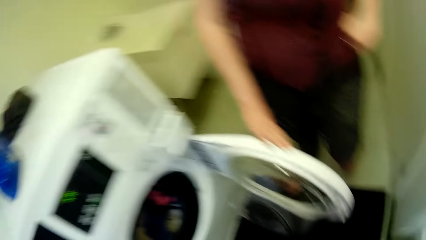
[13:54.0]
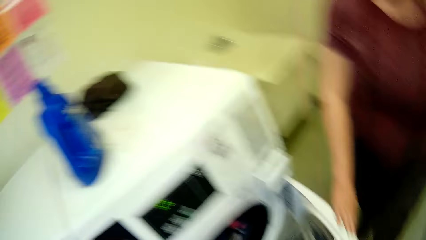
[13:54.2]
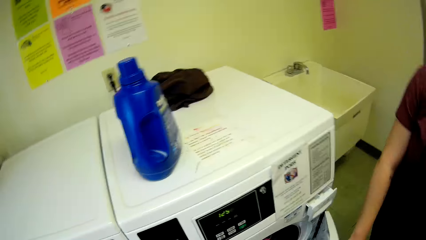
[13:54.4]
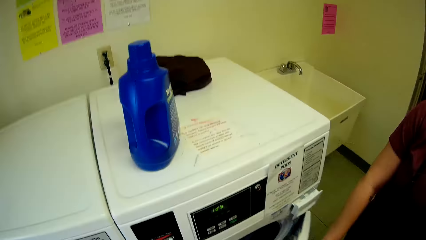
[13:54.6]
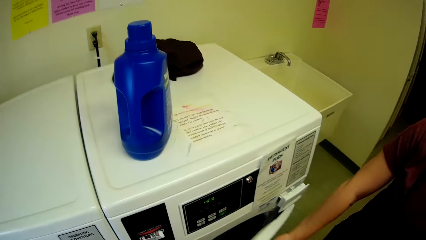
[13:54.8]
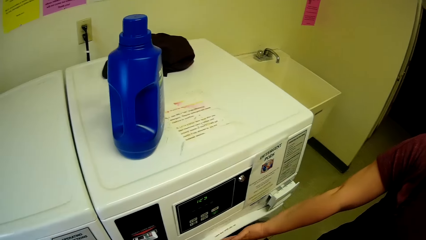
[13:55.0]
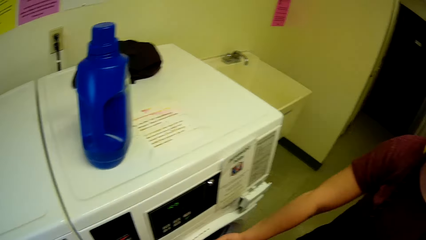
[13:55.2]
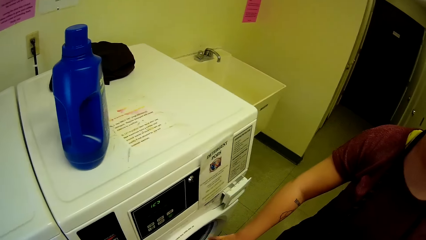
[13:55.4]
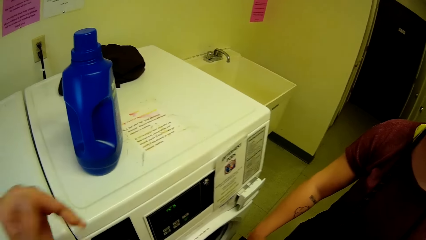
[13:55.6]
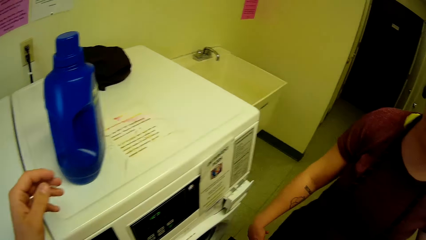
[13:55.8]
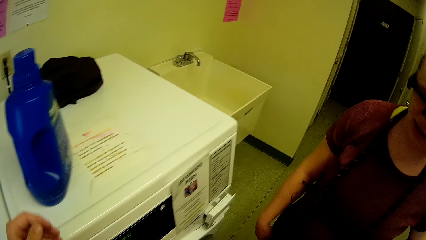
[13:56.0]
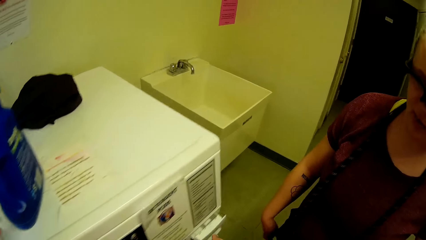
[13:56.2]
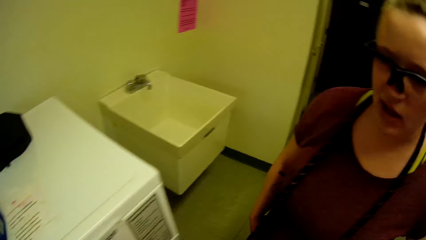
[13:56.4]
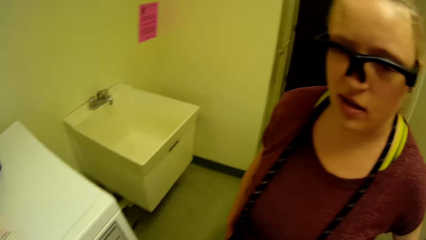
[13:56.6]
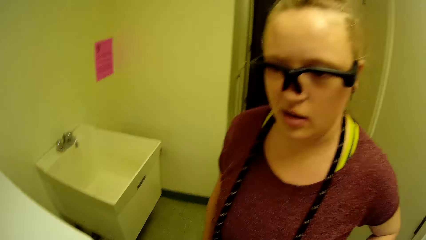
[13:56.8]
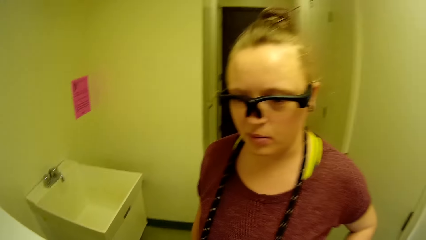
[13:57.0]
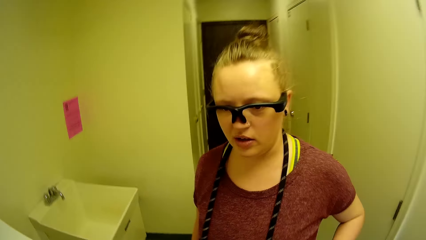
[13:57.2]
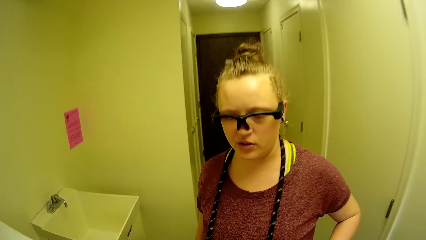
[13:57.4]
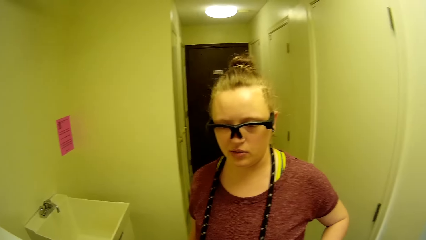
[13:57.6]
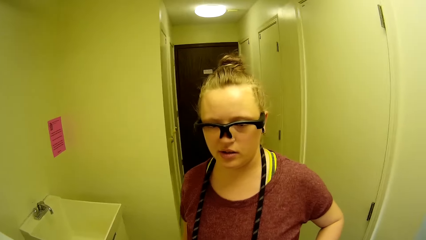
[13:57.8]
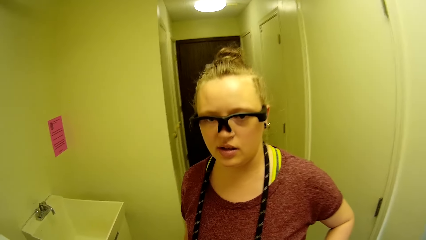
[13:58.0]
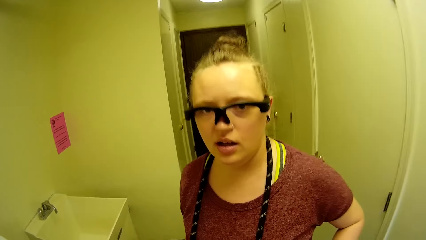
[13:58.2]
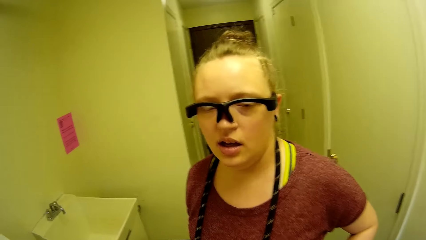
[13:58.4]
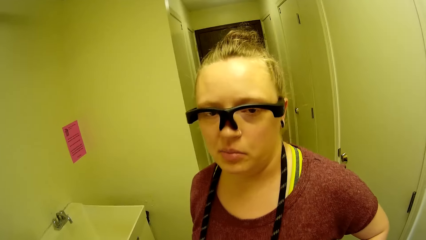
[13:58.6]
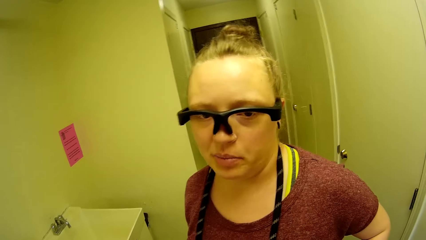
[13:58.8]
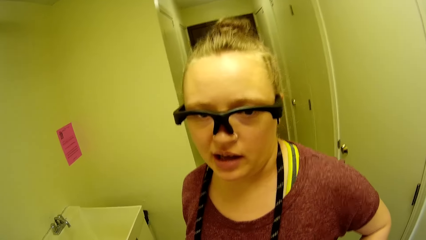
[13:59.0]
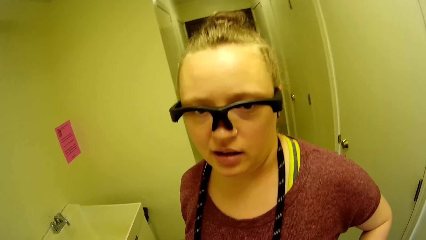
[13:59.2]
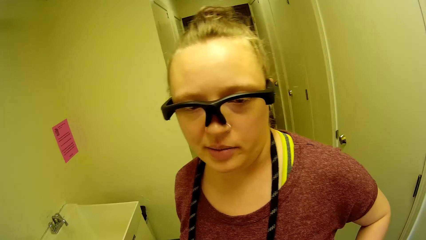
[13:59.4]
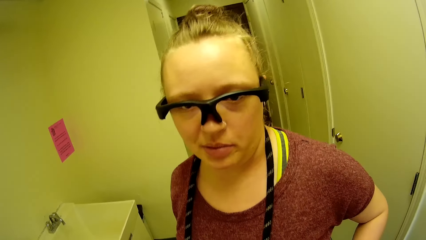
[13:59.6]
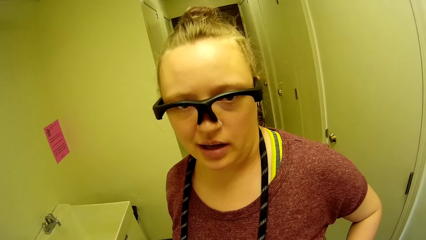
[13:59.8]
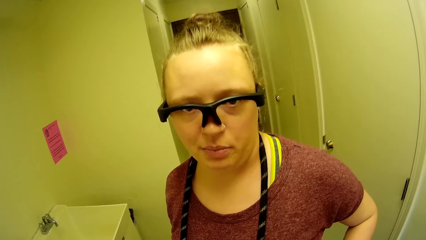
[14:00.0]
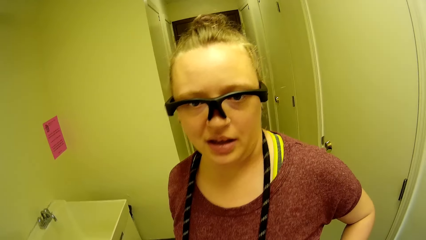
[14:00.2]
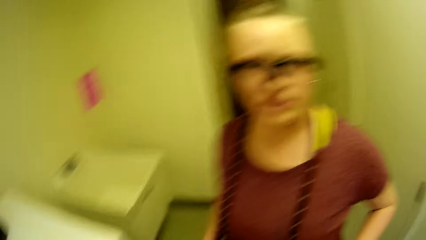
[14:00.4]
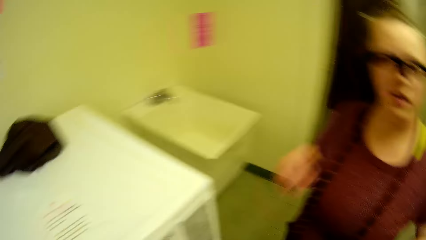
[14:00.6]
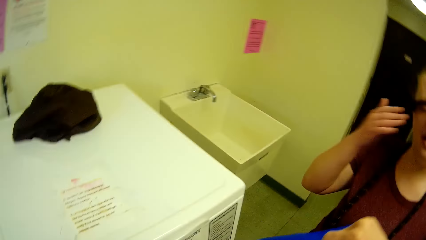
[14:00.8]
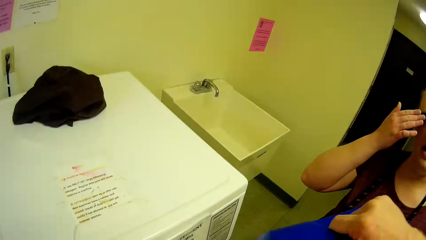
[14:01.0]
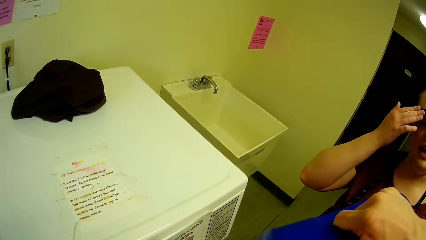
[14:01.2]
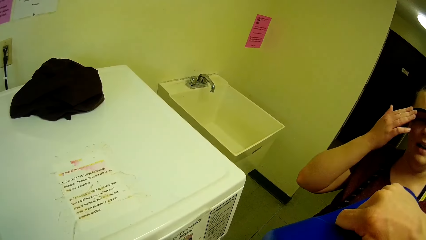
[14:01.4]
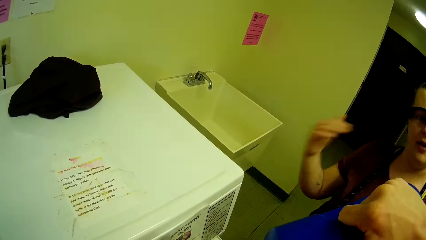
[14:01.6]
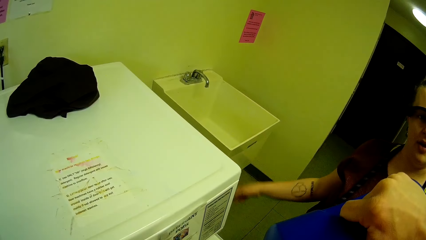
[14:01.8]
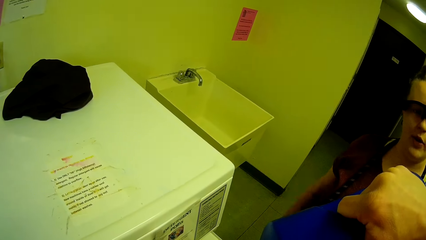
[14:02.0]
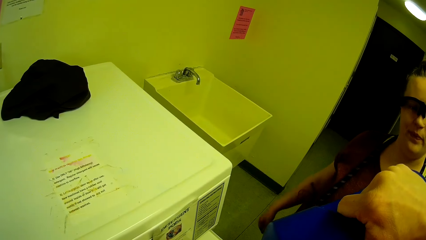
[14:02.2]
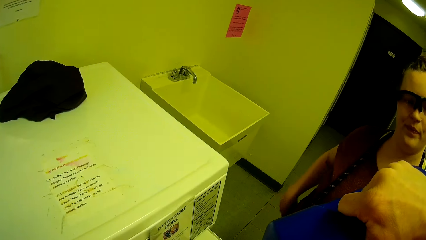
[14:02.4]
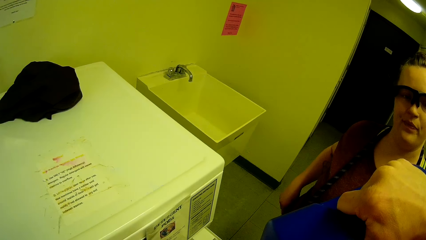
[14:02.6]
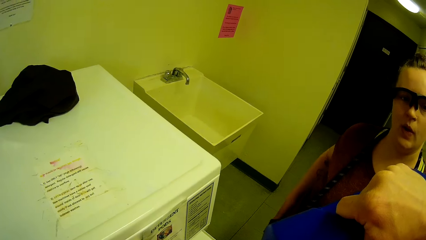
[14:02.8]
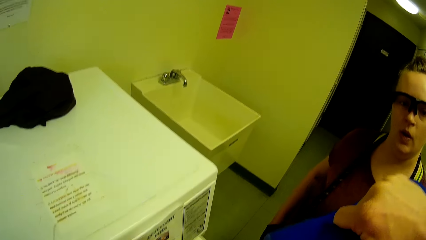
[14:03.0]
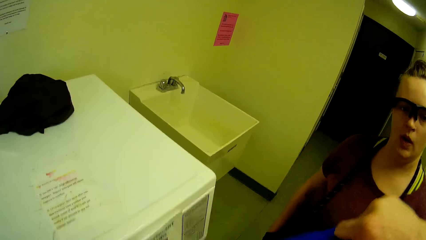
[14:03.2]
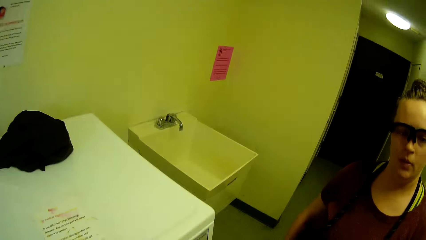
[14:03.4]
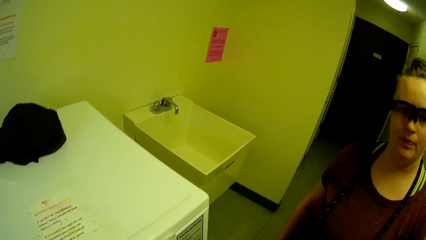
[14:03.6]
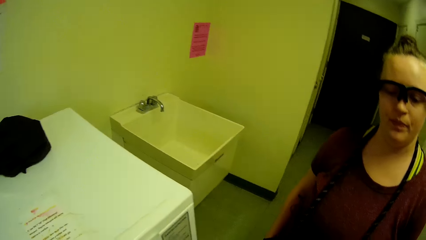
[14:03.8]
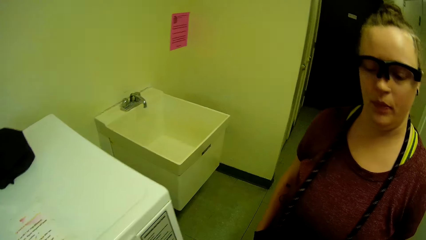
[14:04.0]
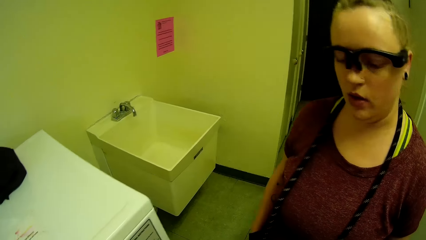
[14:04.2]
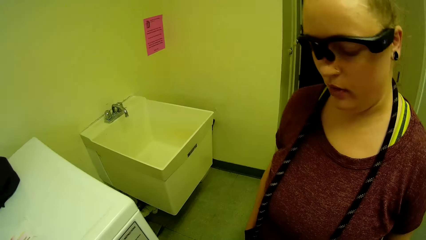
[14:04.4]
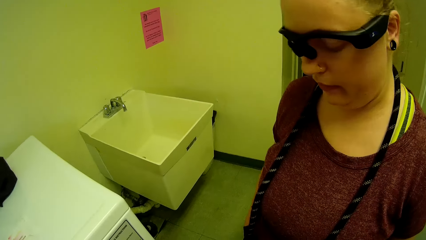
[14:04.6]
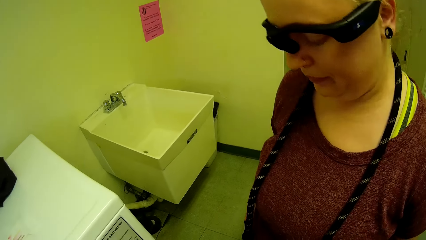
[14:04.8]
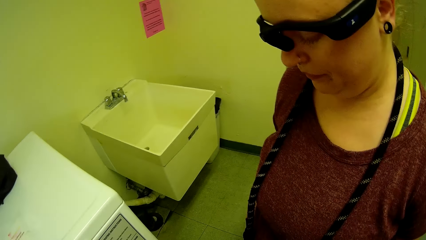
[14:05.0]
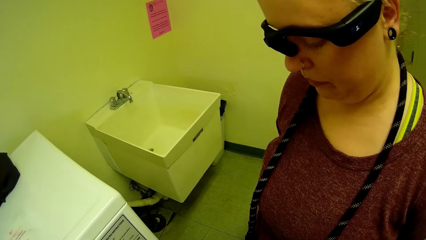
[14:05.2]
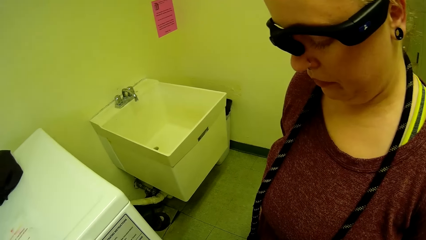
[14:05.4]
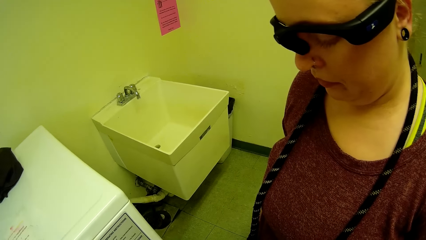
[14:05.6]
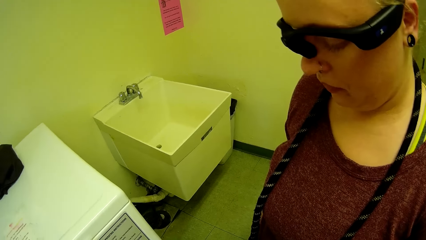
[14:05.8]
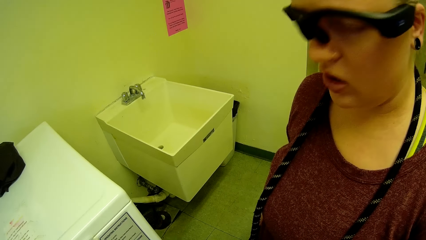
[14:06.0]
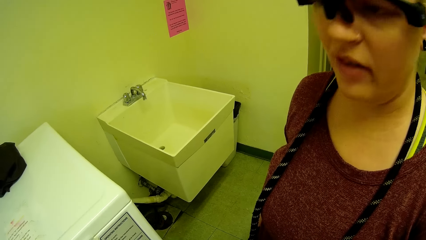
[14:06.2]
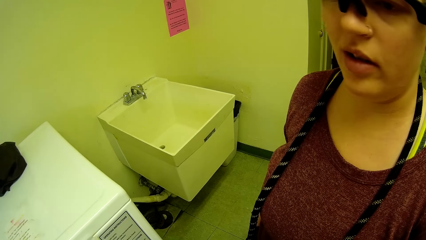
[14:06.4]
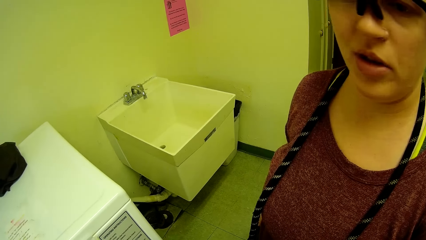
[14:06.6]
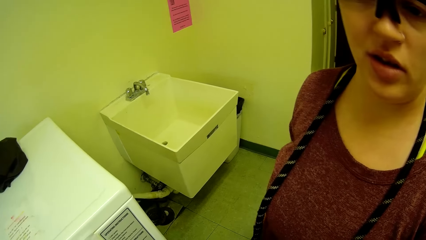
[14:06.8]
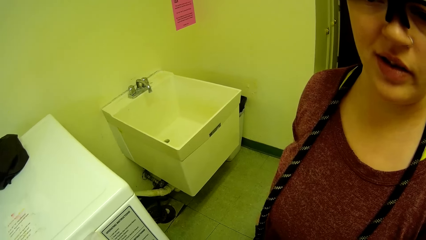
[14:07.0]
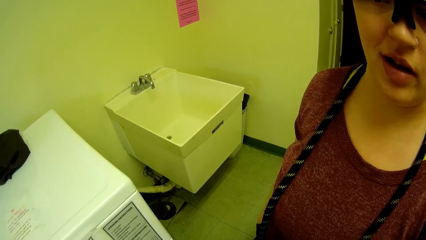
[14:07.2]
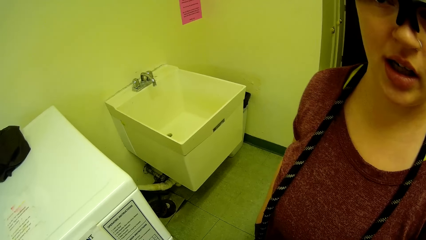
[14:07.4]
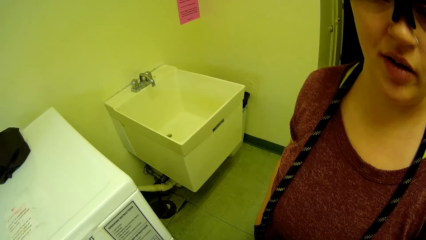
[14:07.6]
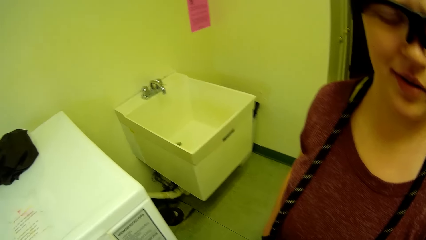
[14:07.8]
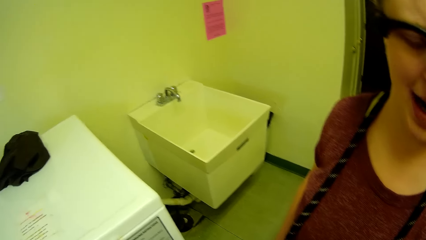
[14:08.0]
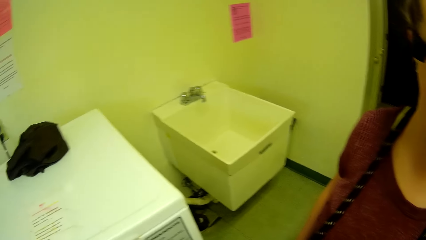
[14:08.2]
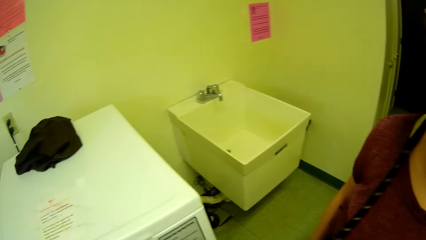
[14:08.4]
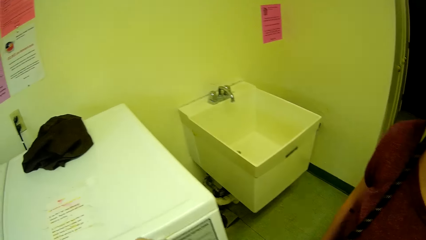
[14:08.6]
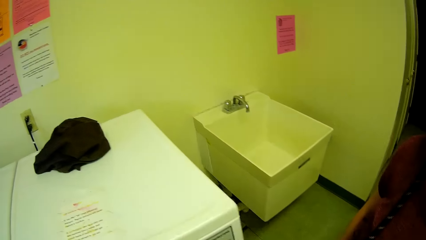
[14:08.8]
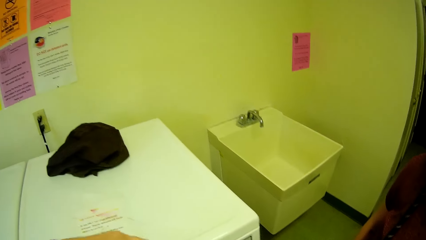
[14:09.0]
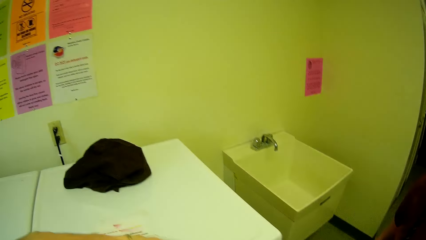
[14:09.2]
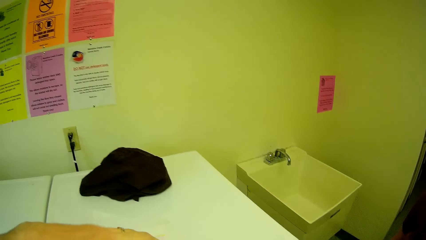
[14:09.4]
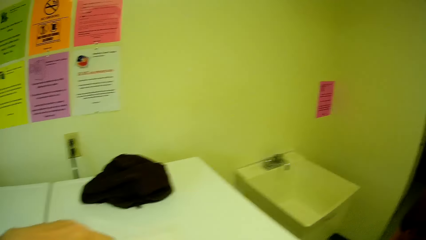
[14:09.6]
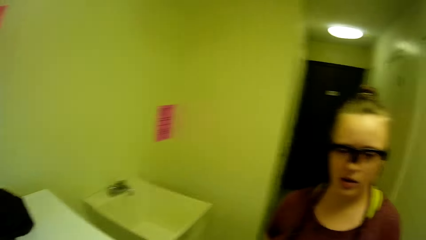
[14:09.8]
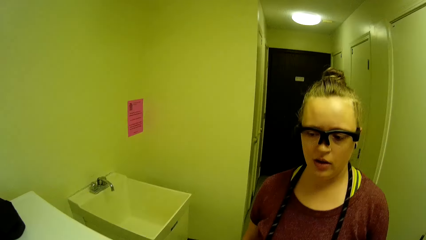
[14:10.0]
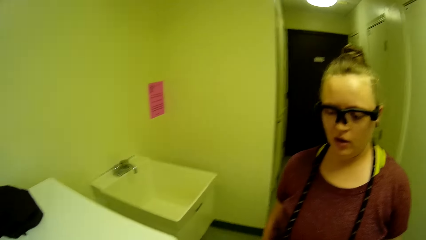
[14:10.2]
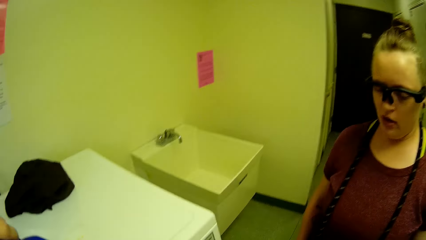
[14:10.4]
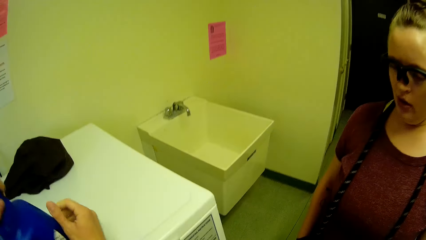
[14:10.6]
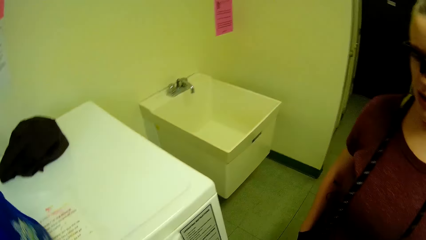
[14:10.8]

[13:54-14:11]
The woman closes the laundry machine with her right hand and holds the washing machine door. The camera wearer turns to the side. They turn the bottle upside down. The woman touches her face with her right hand. The camera wearer turns to the side. The woman adjusts glasses and puts a hand in a pocket. The camera wearer turns to the side.
